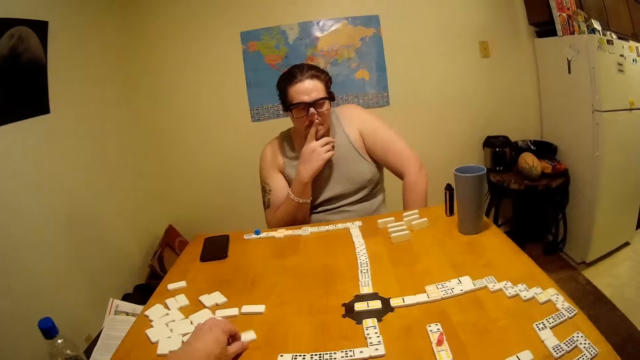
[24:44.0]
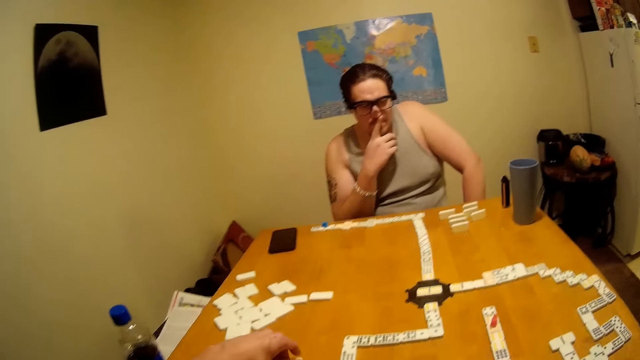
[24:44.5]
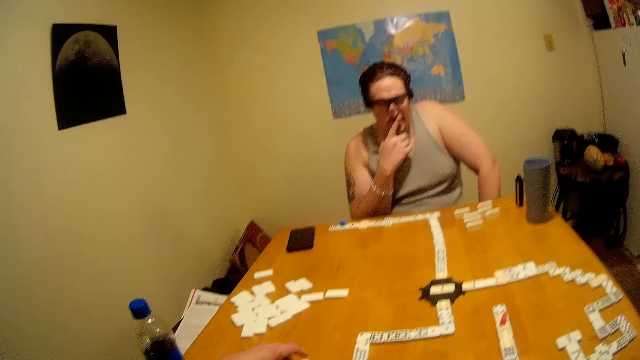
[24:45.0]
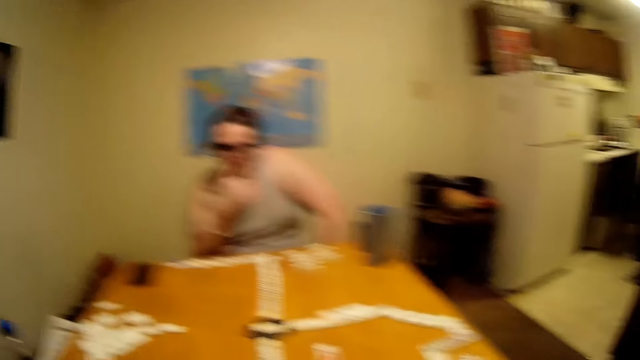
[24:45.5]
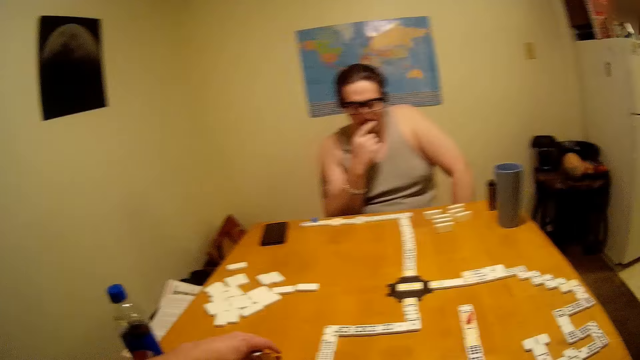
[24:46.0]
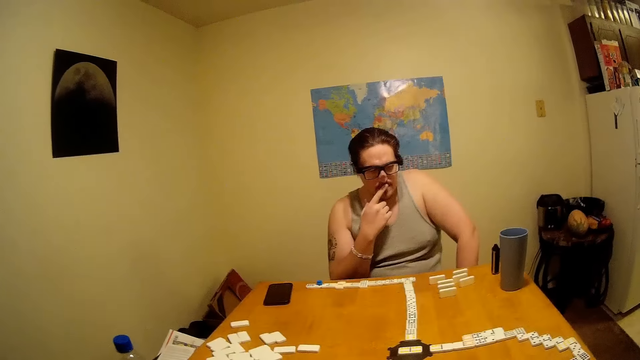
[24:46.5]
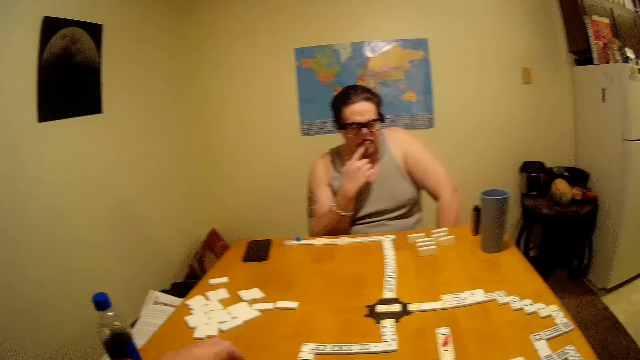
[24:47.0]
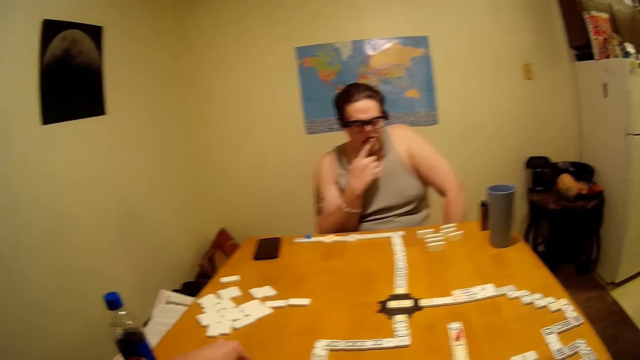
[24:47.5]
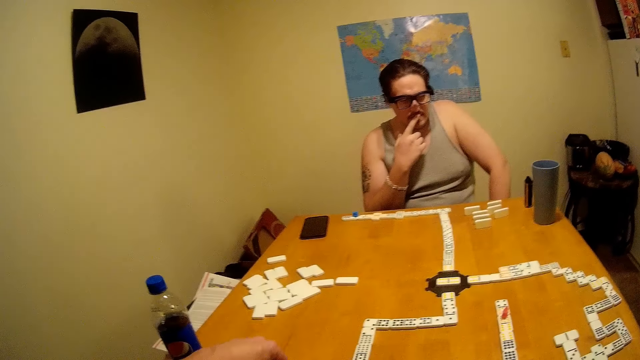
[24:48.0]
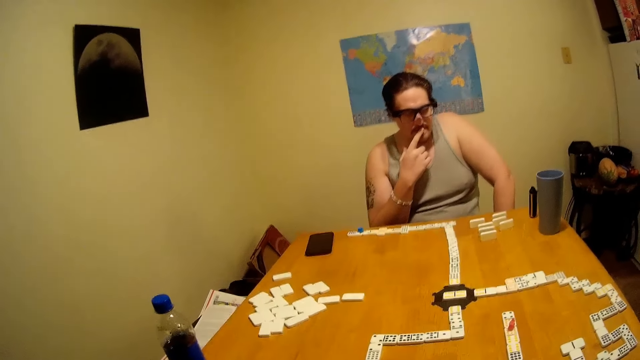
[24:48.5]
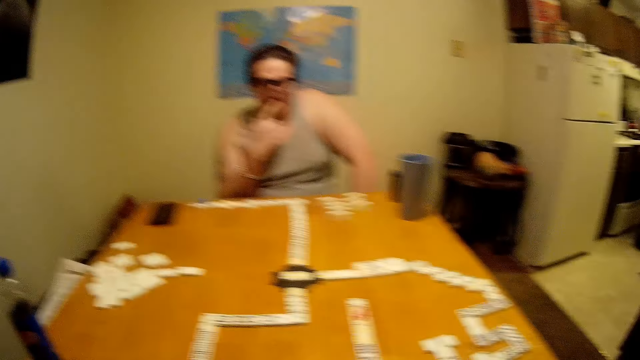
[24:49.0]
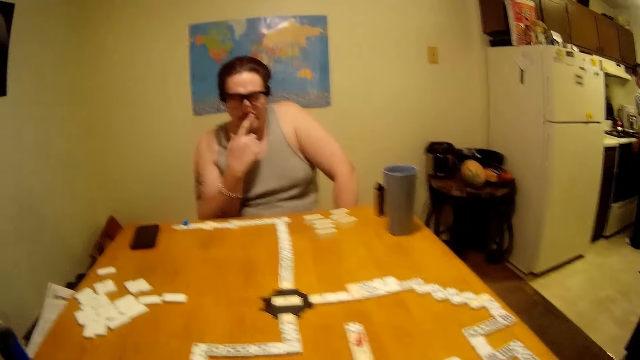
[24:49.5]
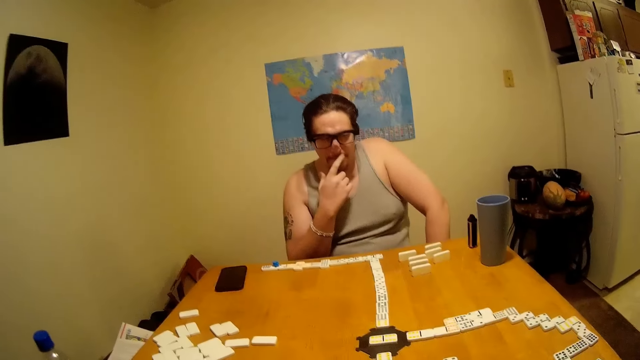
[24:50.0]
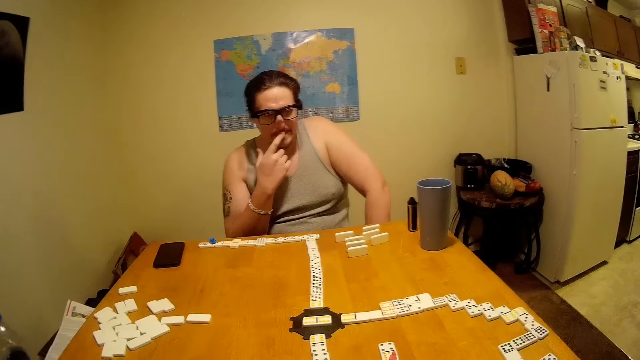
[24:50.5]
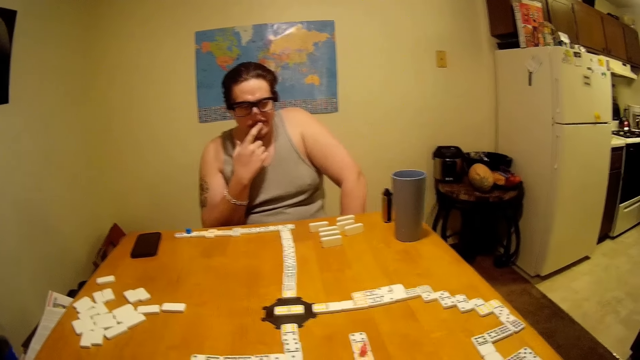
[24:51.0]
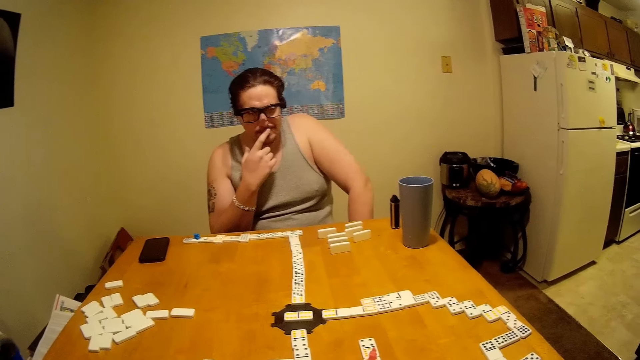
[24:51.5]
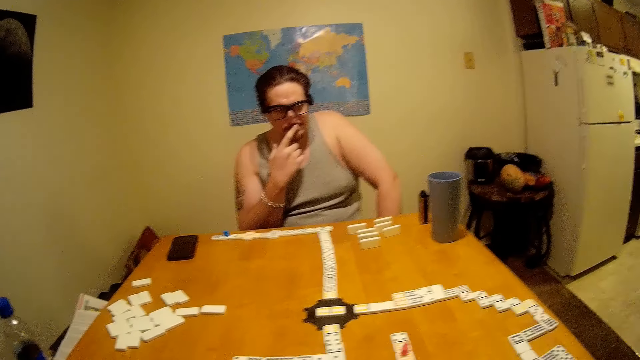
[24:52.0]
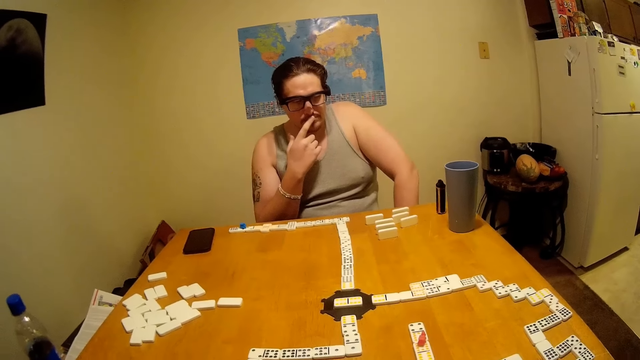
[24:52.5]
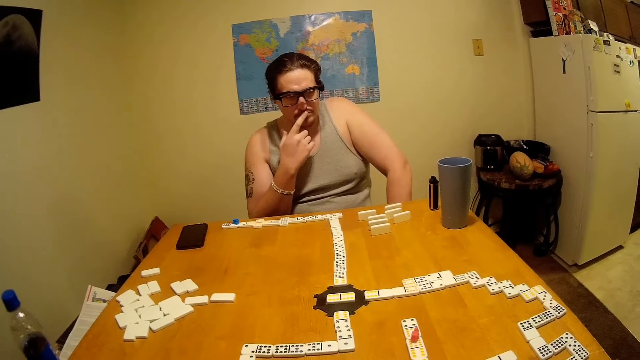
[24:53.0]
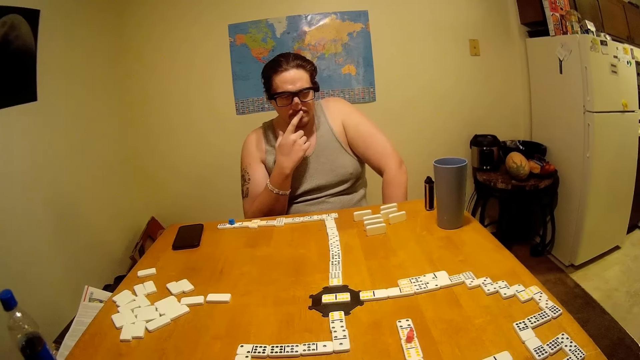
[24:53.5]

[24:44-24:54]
A person touches their nose. The camera wearer picks up a domino. The person touches their mouth. The camera wearer talks.

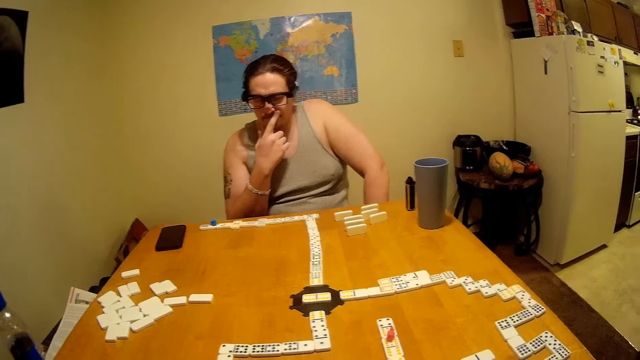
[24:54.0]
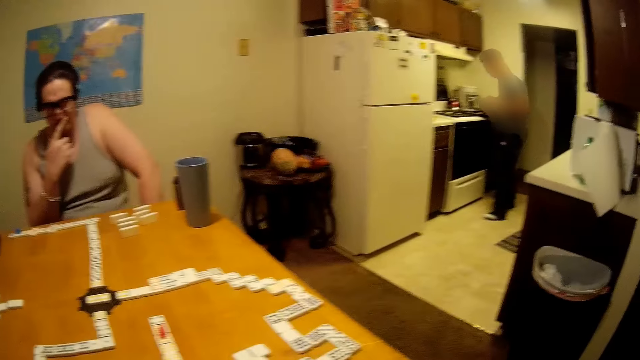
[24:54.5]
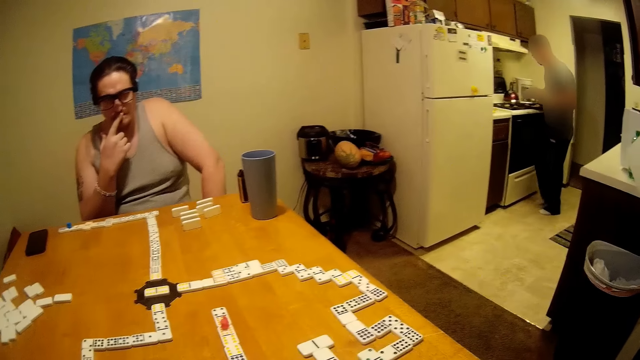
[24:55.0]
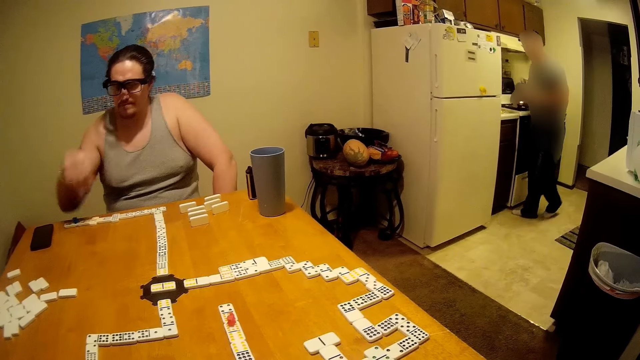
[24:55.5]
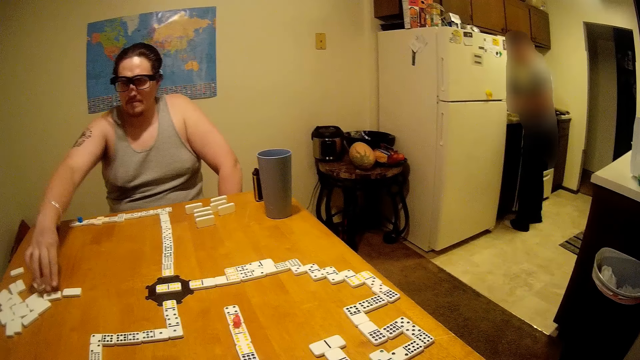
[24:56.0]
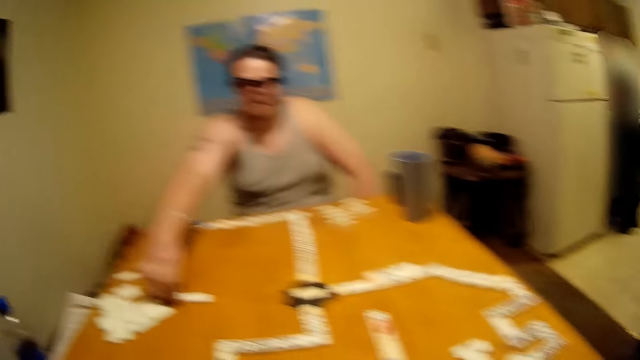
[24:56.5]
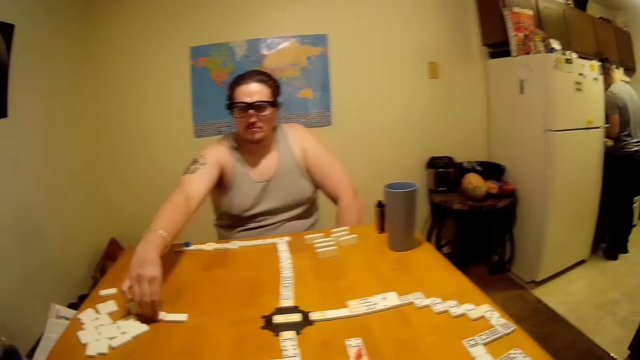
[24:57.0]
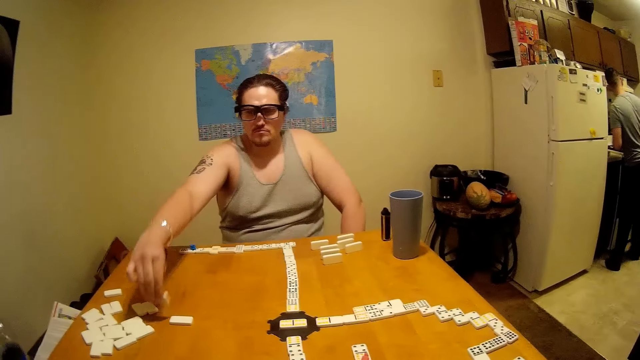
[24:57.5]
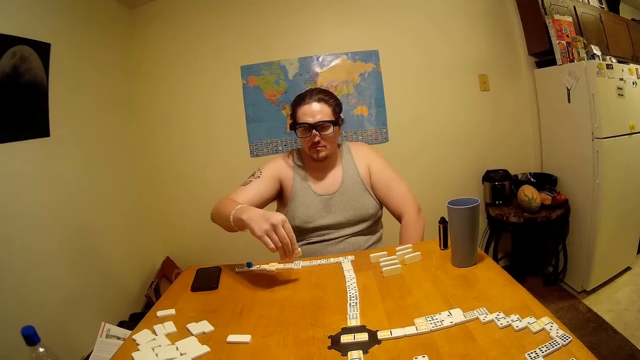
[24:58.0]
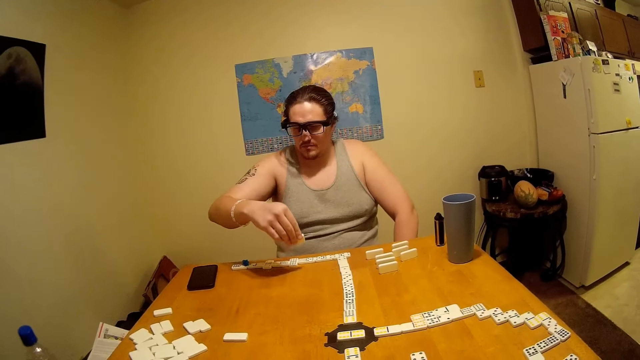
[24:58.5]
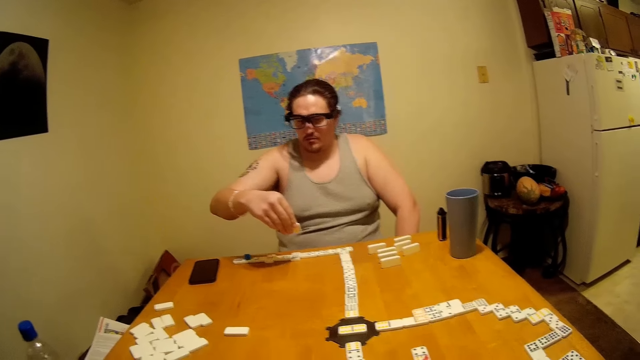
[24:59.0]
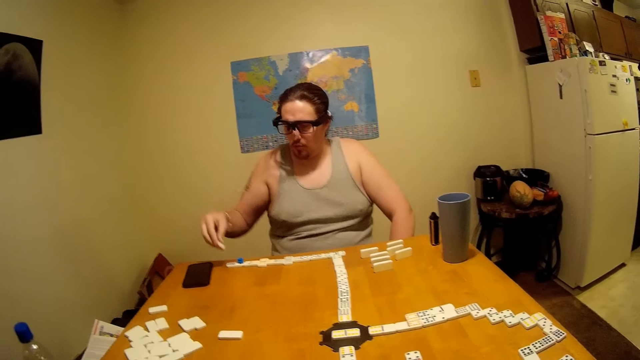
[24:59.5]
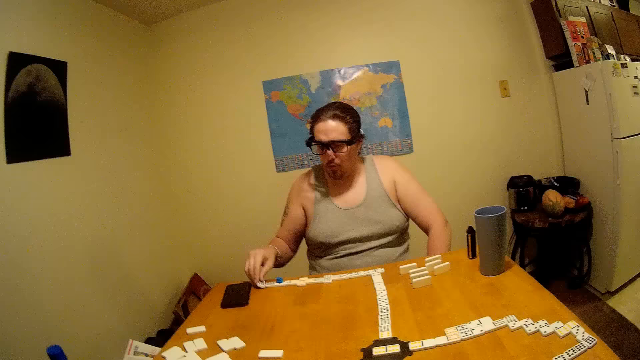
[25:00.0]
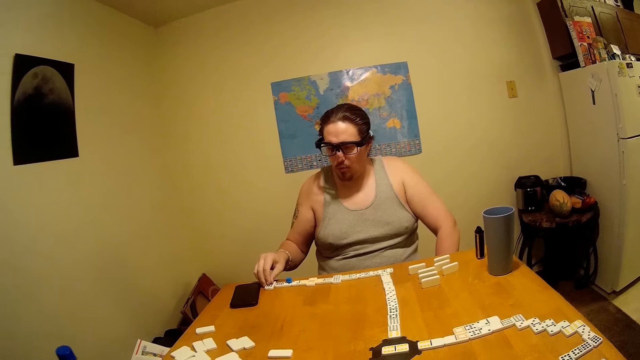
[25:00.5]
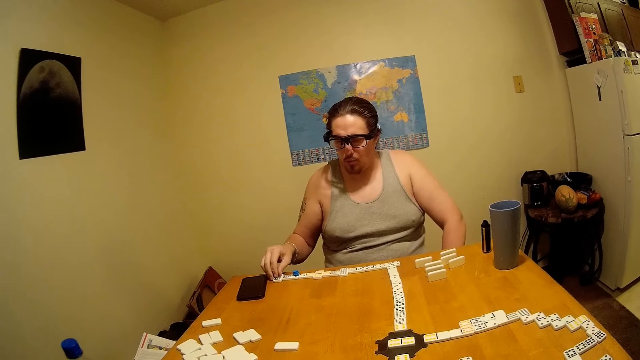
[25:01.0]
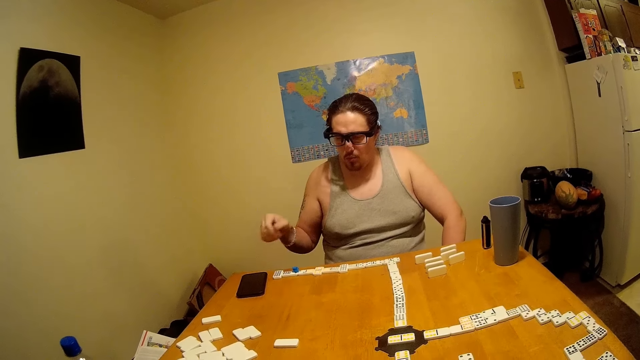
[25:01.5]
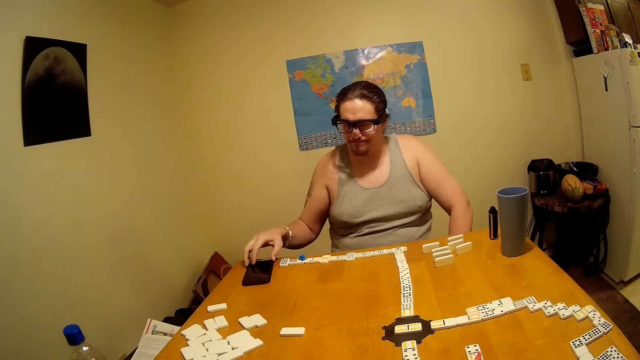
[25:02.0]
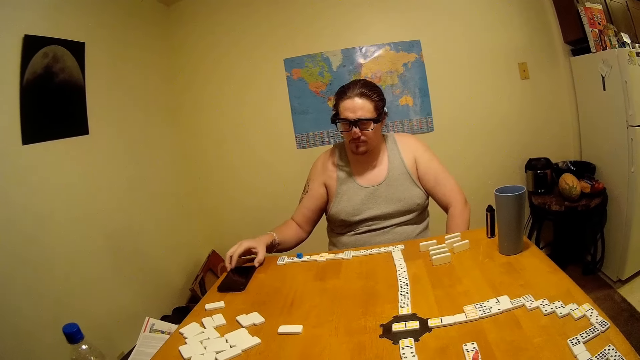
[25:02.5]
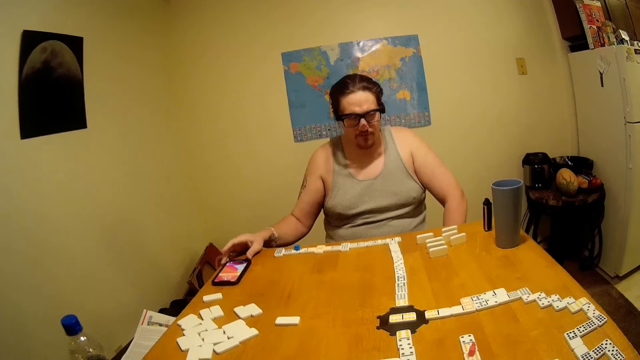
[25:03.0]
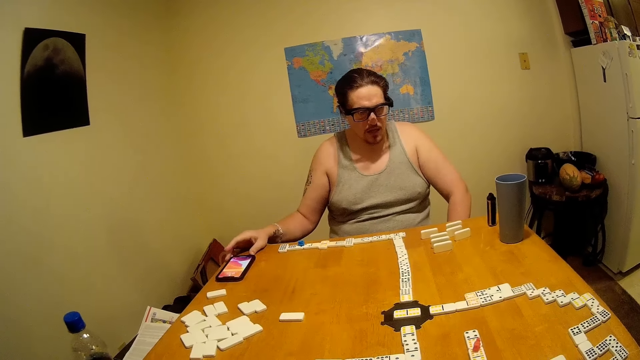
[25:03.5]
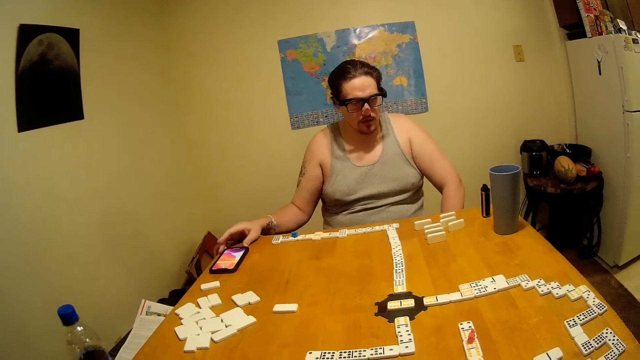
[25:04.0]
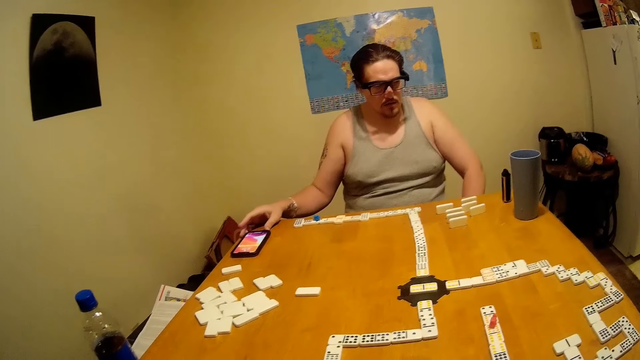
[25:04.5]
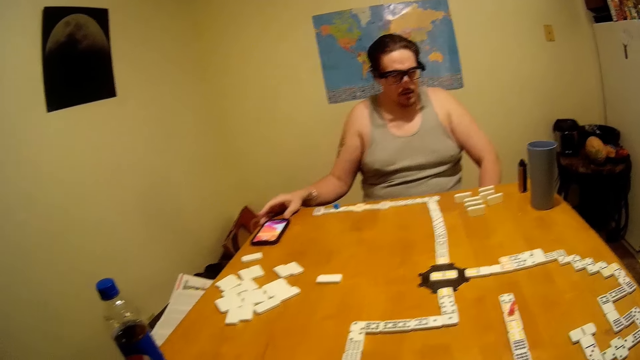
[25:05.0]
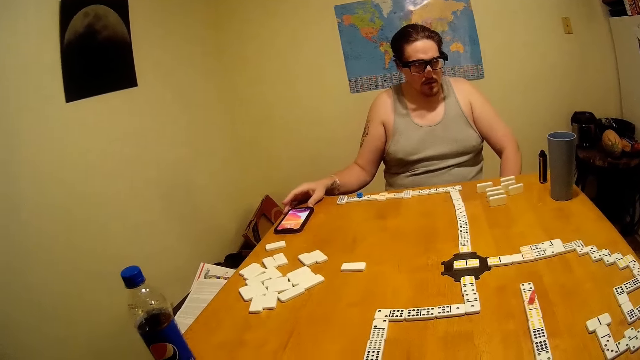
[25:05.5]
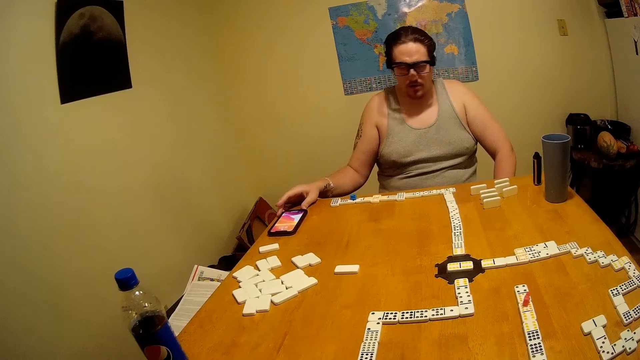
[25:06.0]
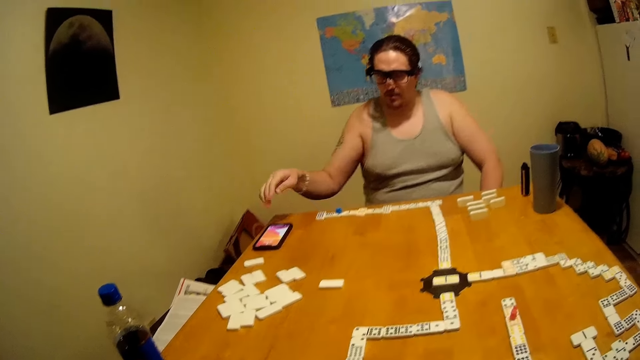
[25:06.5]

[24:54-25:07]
A person picks up a domino. The person talks and puts the domino on the table. Another person is roaming around. The first person talks. The first person picks up a phone. The first person is moving his phone. The first person scrolls the phone.
